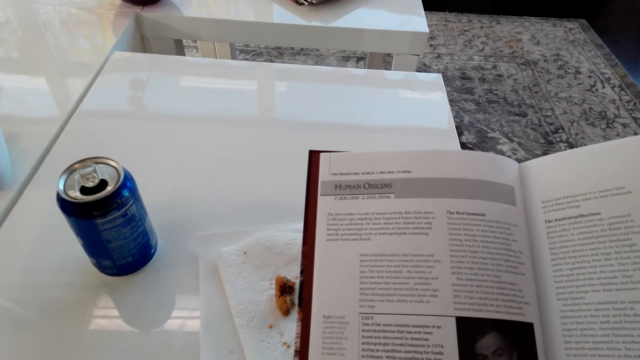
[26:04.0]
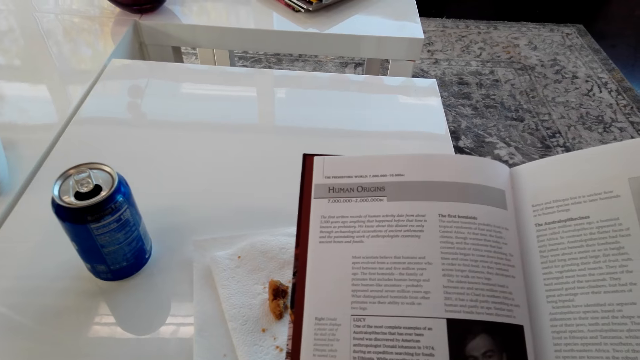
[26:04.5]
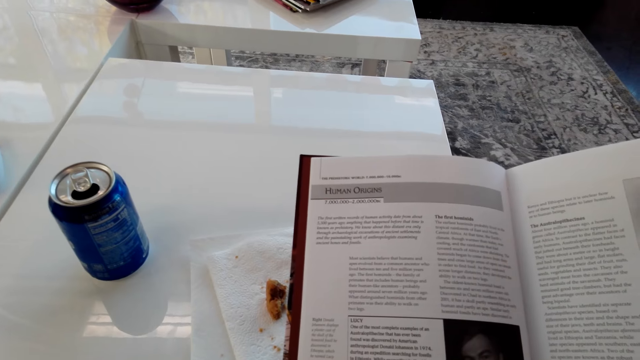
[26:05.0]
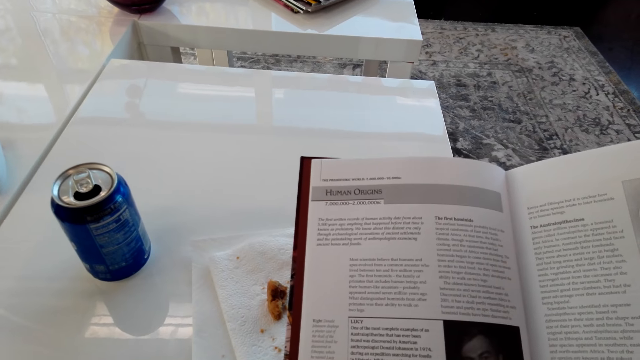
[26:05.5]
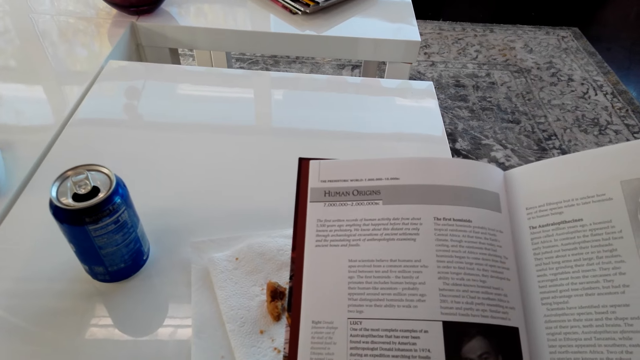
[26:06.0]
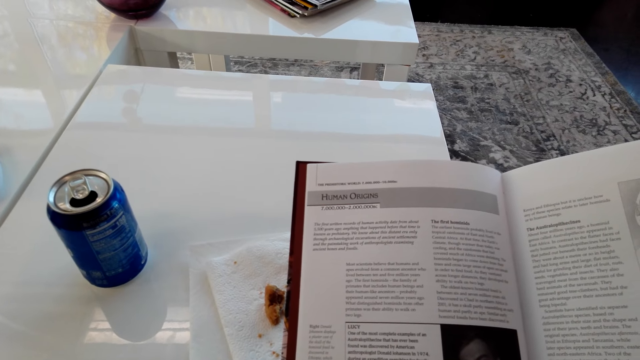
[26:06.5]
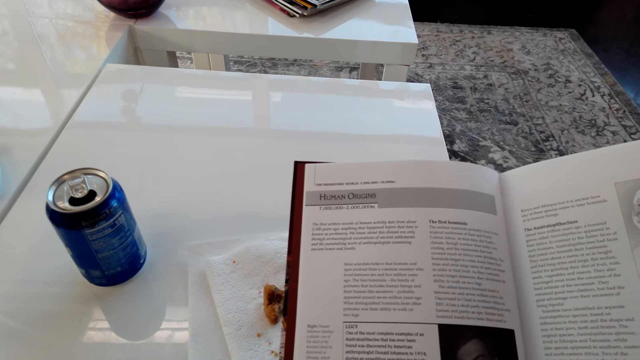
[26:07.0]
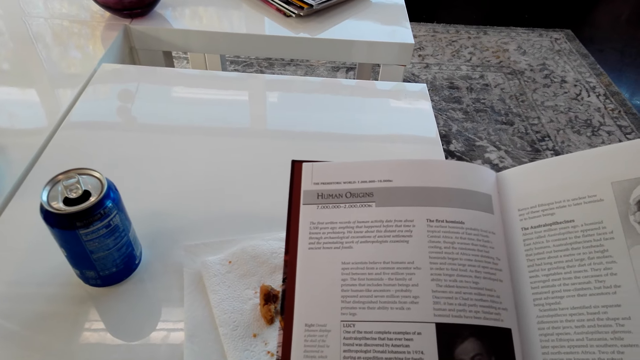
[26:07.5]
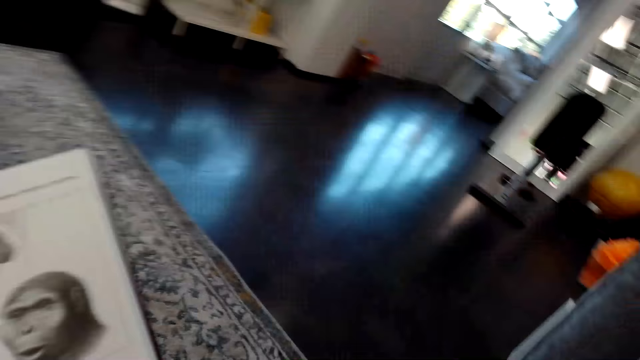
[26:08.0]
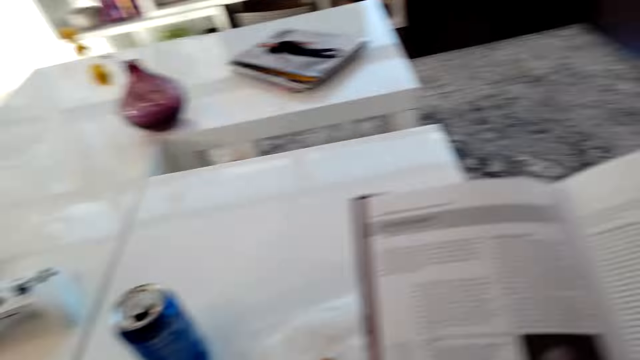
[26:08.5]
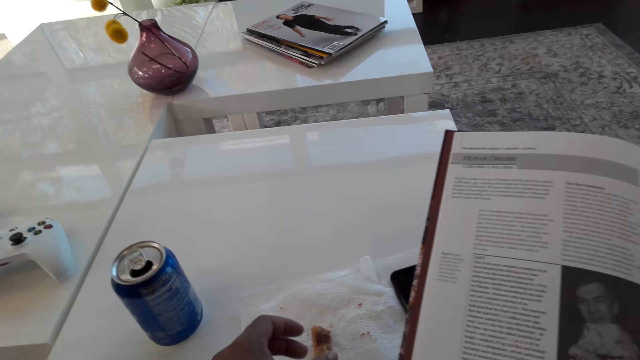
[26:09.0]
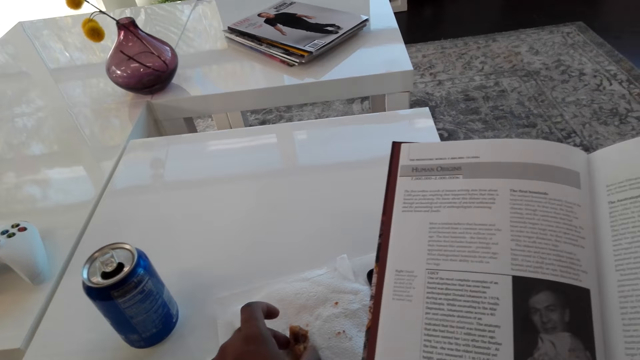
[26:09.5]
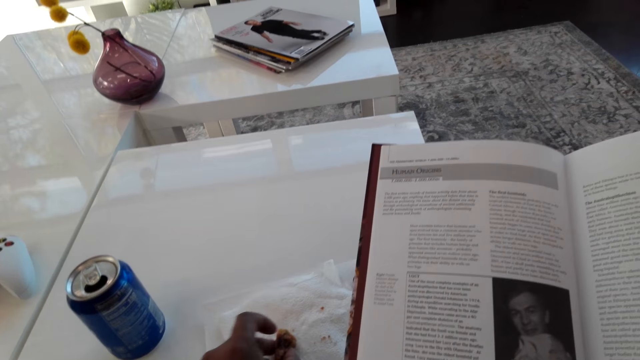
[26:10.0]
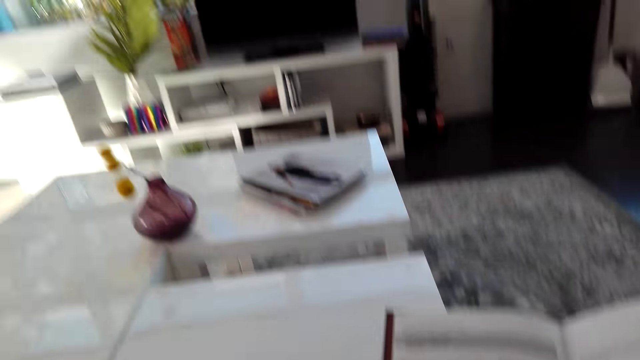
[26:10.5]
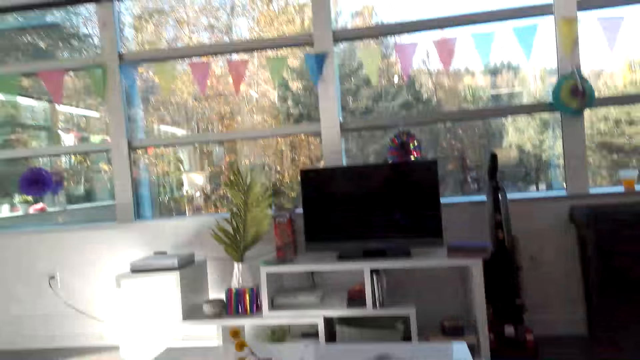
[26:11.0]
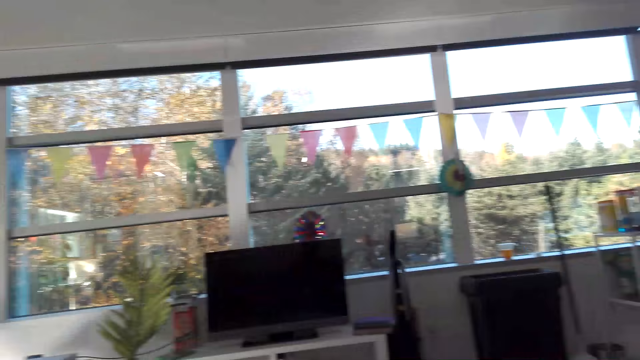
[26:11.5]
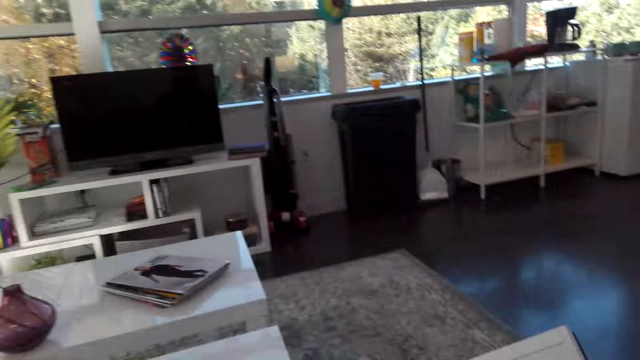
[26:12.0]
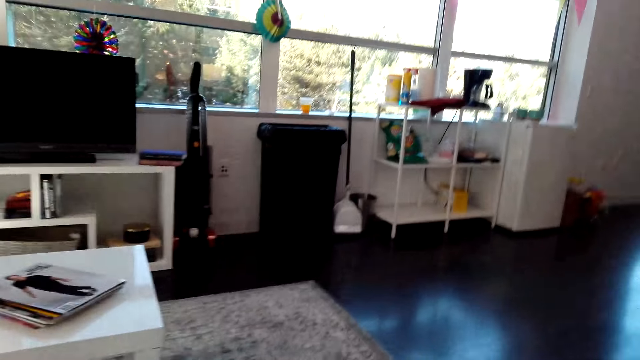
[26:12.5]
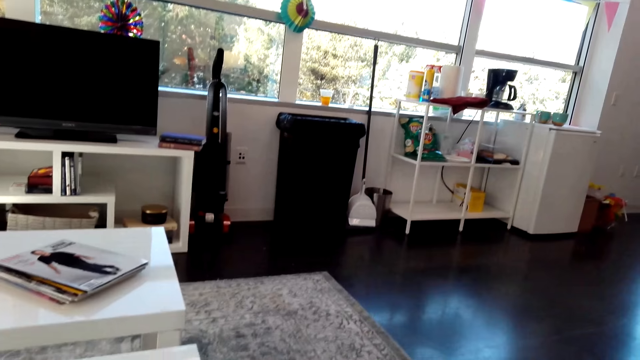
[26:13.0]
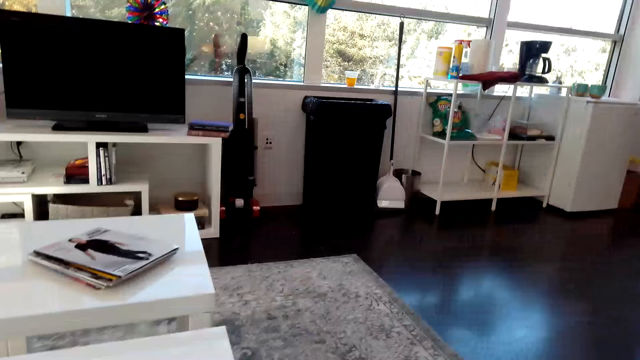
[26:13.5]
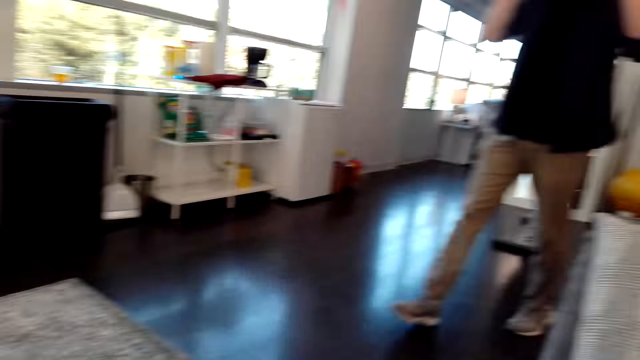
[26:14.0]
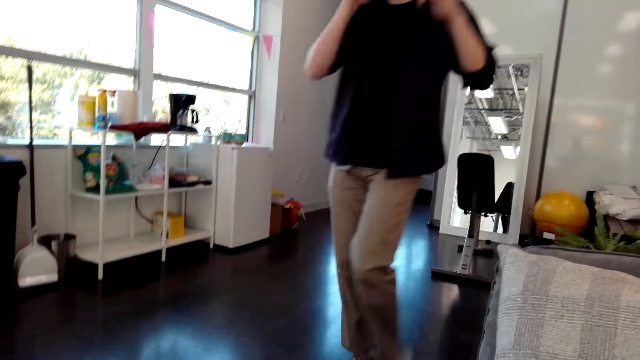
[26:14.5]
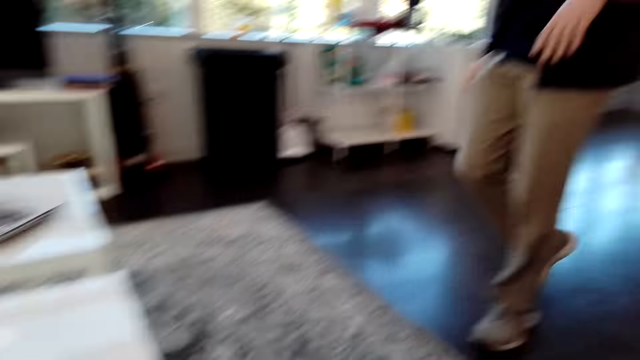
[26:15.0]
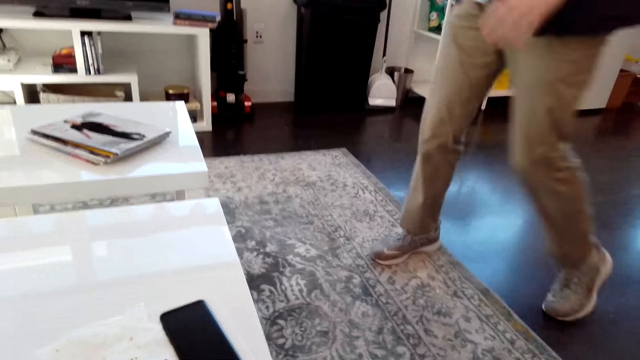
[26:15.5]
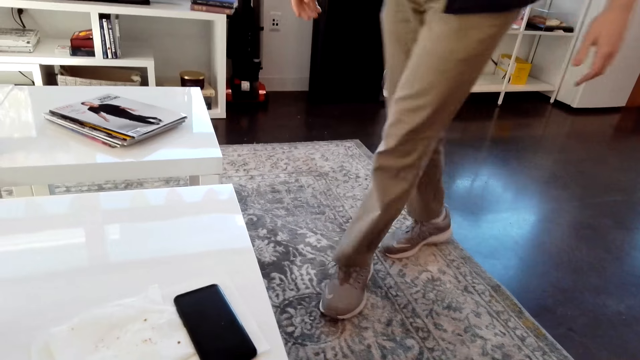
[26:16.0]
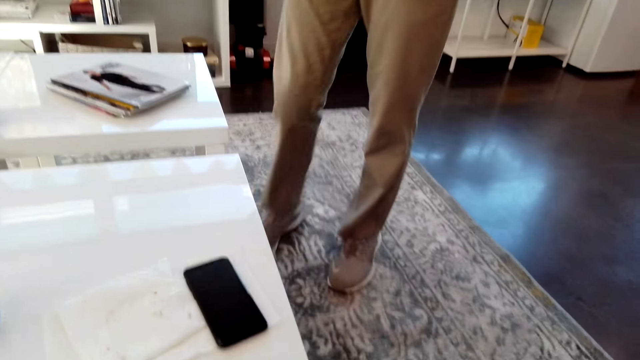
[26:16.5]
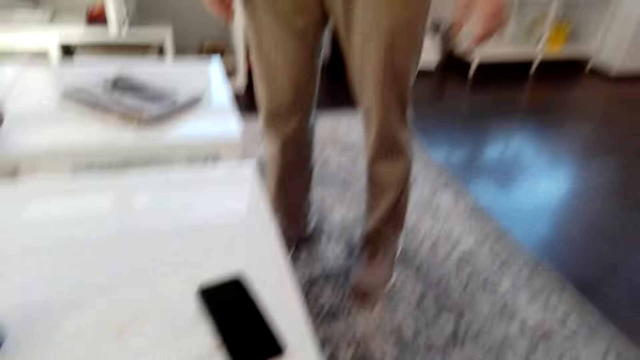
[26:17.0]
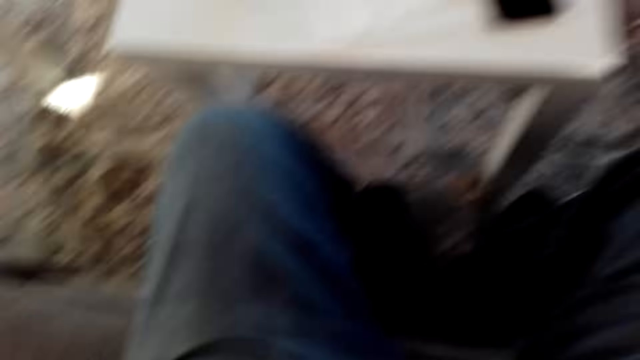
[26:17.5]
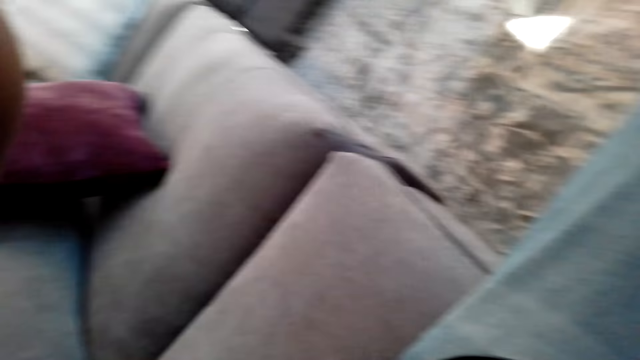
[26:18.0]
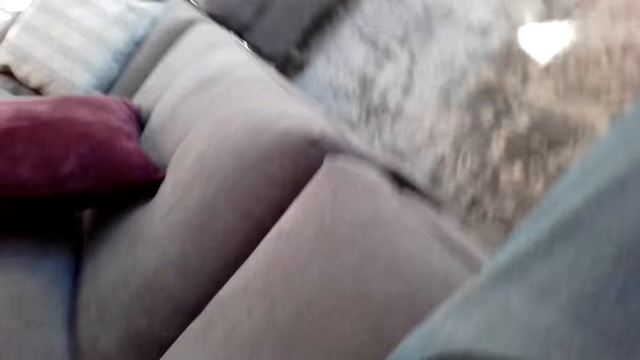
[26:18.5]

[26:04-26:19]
The camera wearer looks at the book. He cuts the cookies with his left hand. He picks up a cake. He converses with a person.
